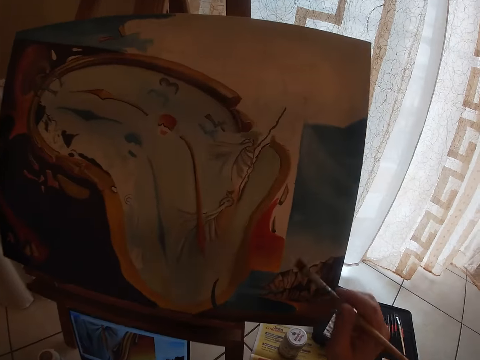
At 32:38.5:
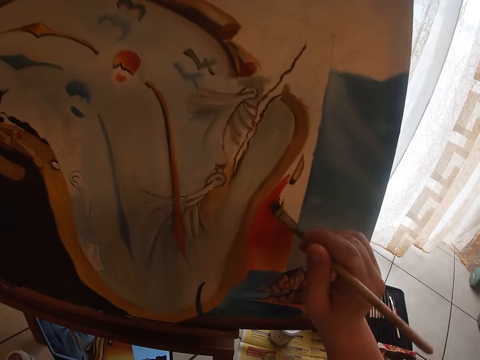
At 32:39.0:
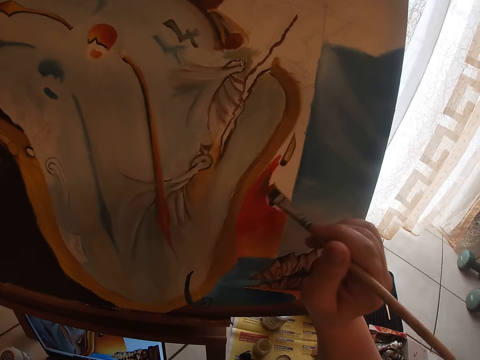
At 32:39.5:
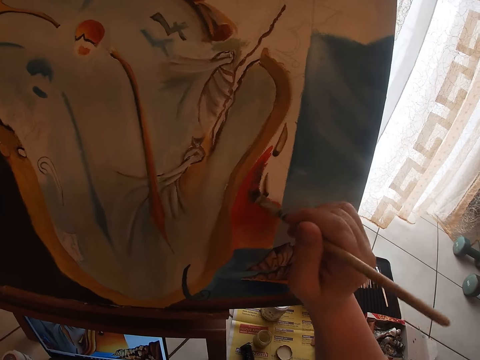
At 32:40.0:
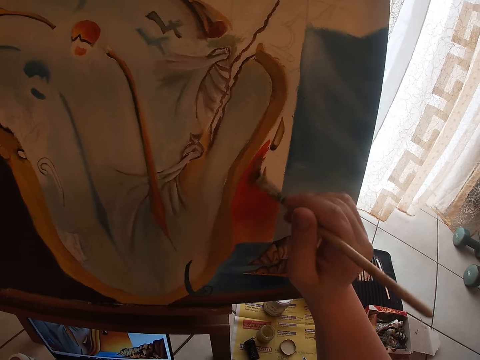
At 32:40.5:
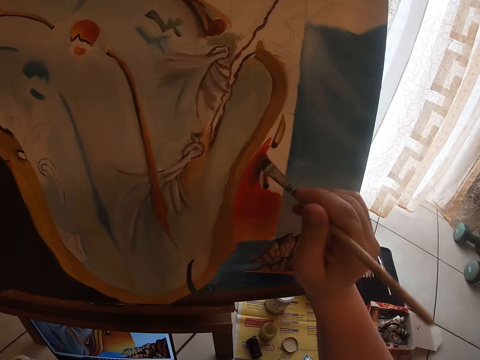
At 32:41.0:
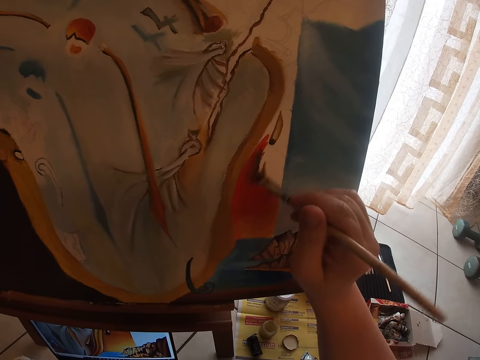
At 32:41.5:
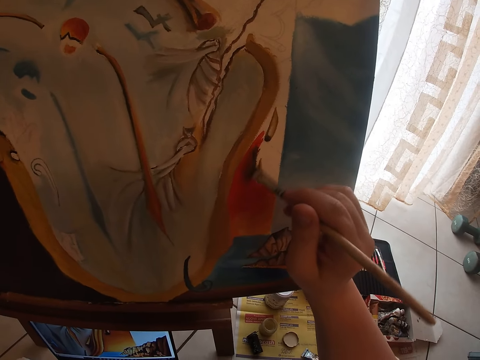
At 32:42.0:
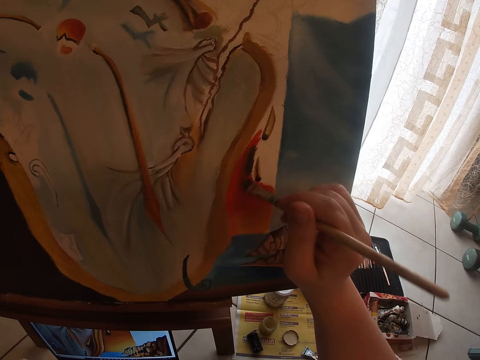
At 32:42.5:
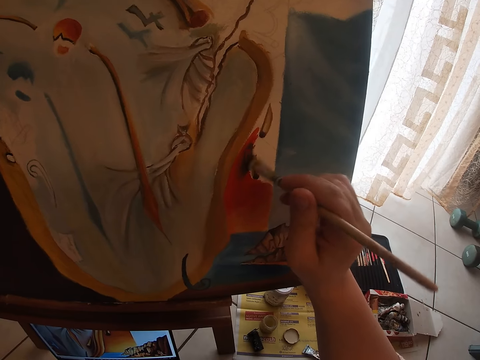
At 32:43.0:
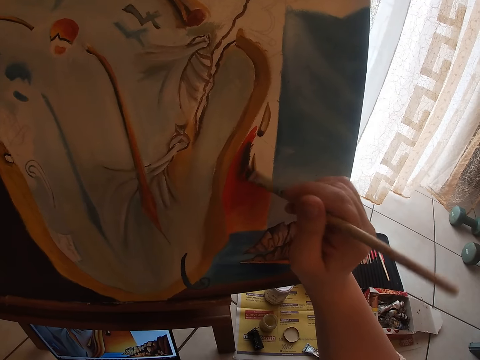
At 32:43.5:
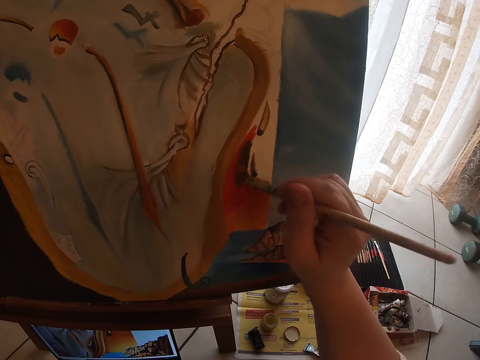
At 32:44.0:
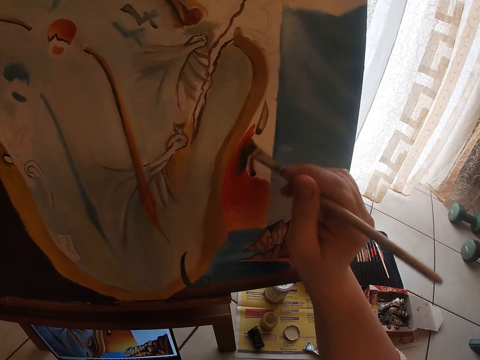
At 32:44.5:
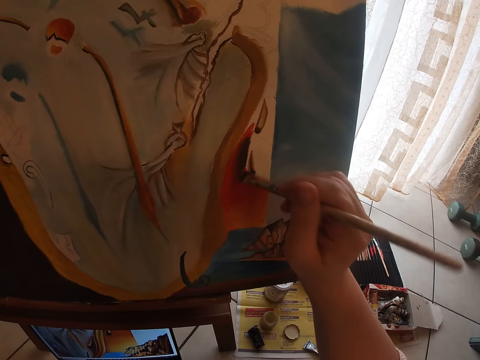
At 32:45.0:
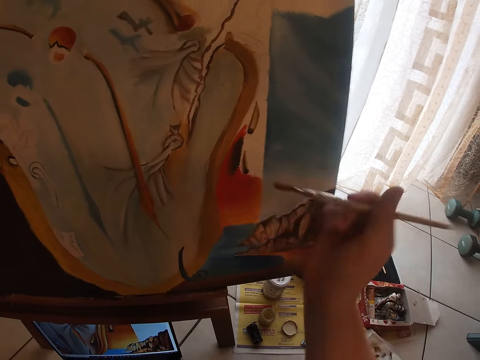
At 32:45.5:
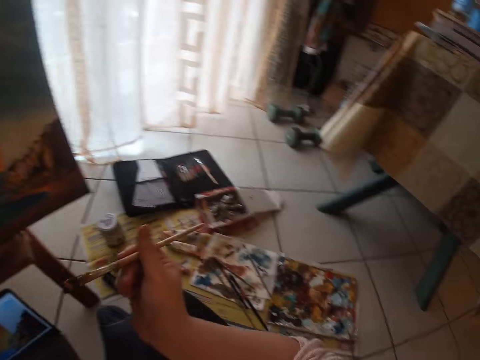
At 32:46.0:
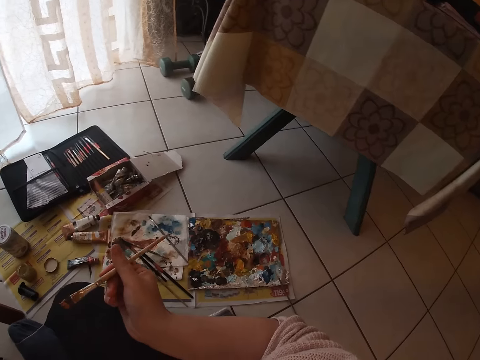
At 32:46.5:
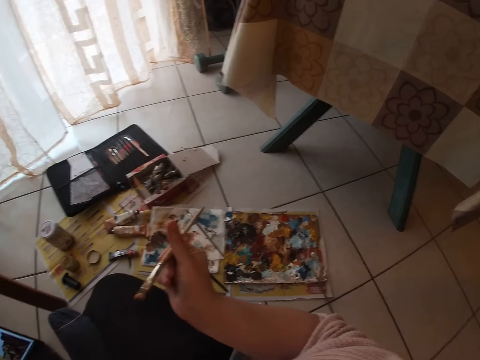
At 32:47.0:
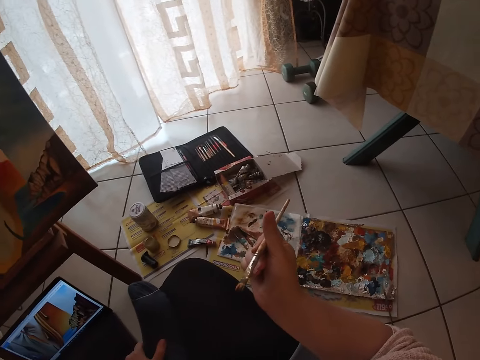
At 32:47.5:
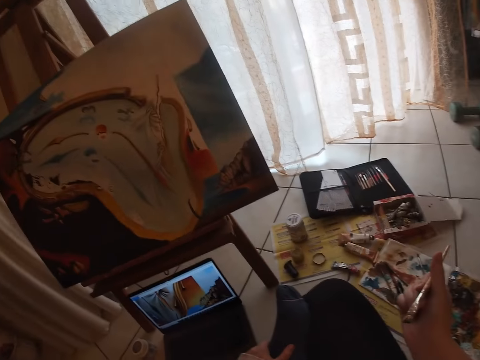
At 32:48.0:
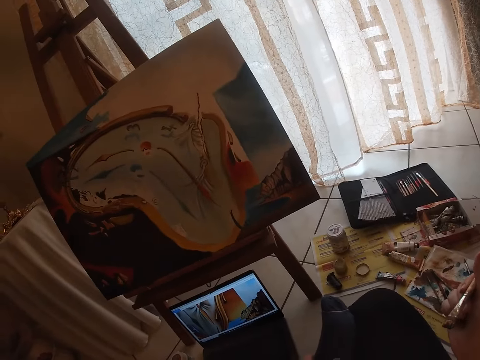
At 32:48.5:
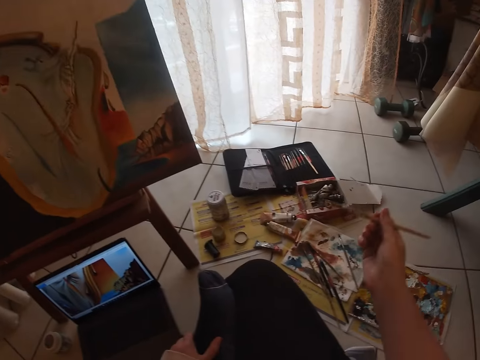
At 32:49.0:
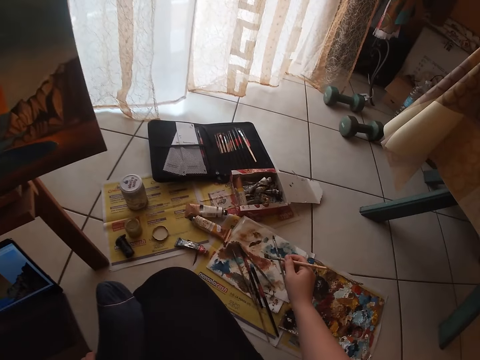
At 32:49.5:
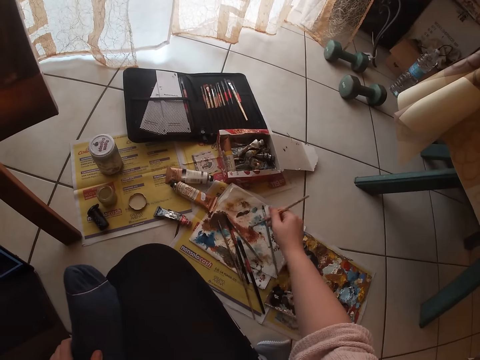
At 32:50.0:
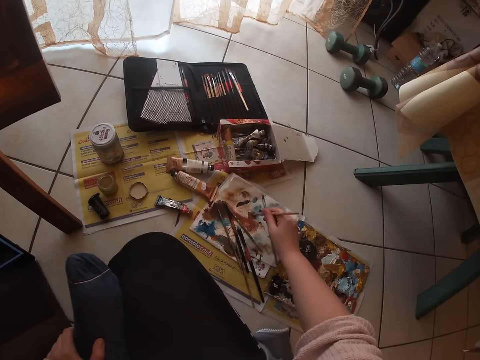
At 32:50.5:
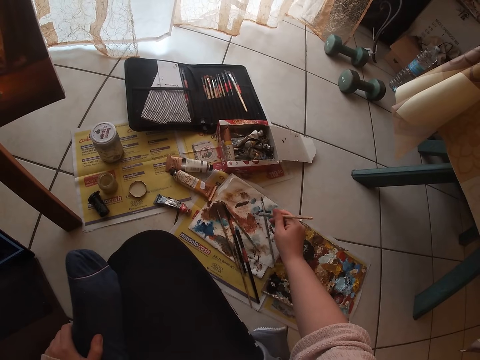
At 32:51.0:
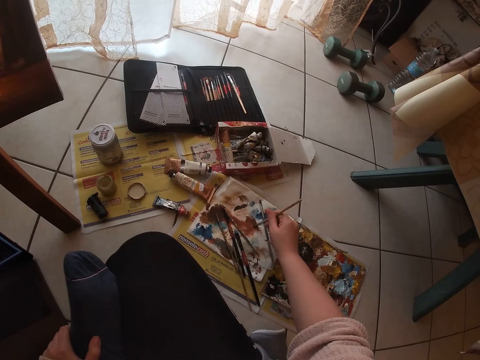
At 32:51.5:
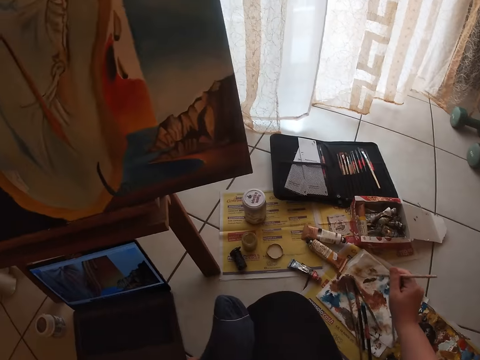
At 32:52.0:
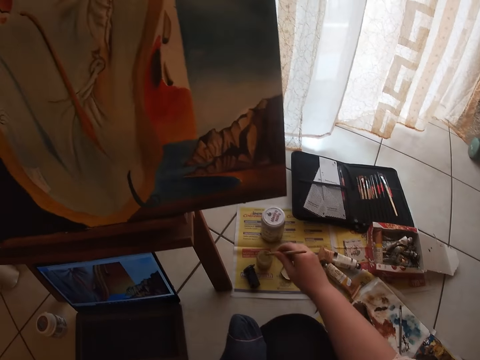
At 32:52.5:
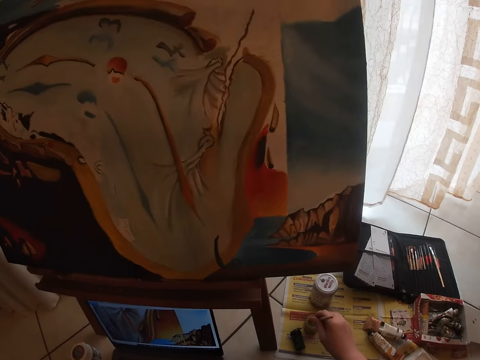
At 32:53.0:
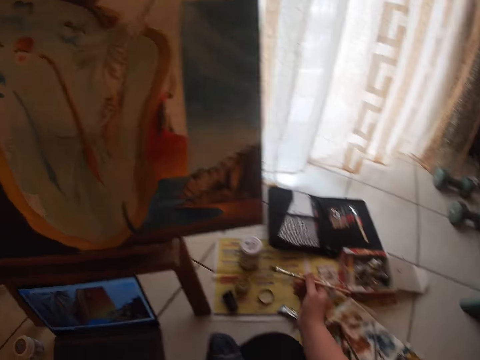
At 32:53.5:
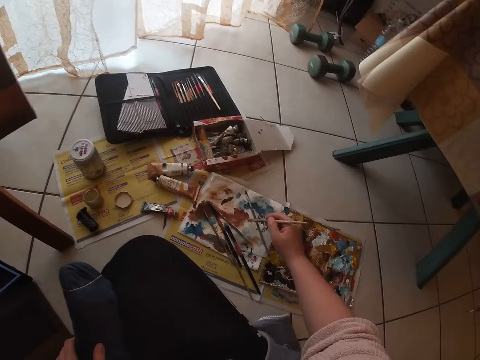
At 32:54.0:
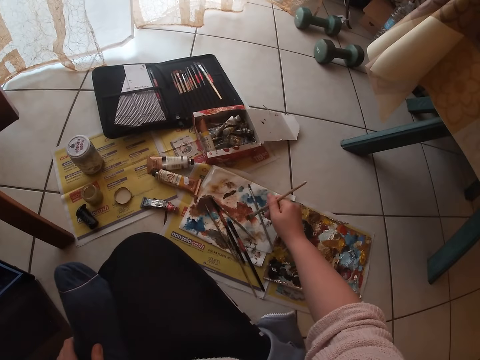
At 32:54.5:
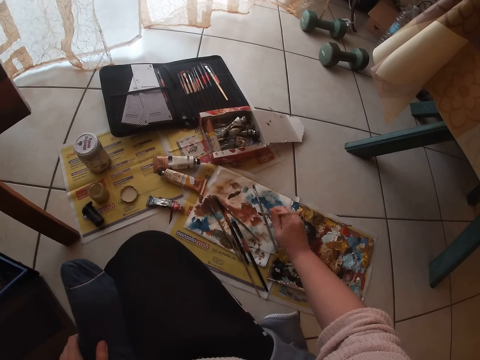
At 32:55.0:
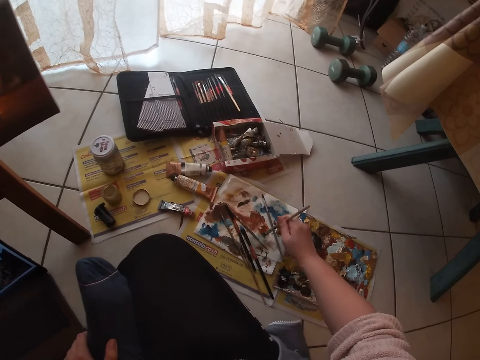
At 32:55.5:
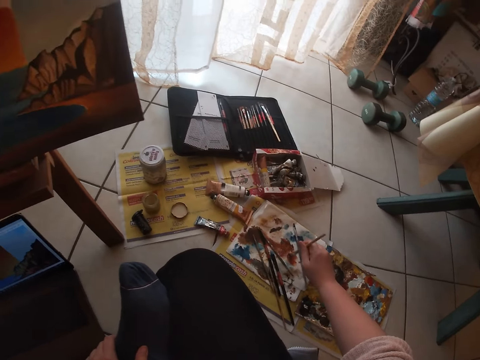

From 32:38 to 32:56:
The camera wearer paints on the canvas. They stop painting the picture. They clean the sable brush on the paper on the floor. They dip the brush in the painting palette. They dip the sable brush into a container of water on the floor. They clean the sable brush on the paper on the floor. They dip the brush in the painting palette.

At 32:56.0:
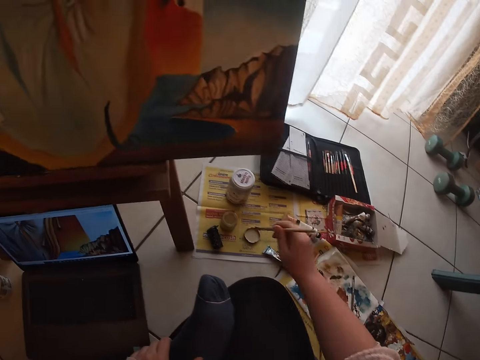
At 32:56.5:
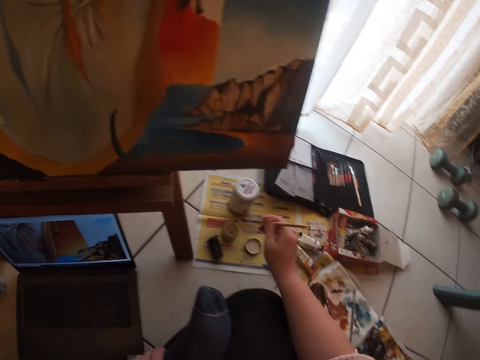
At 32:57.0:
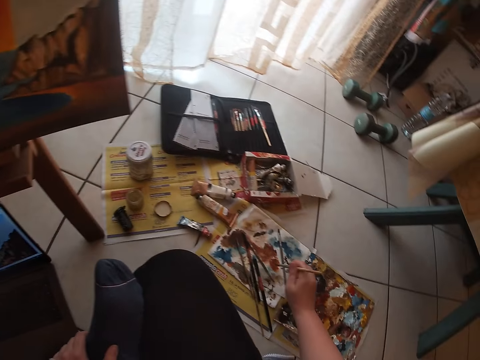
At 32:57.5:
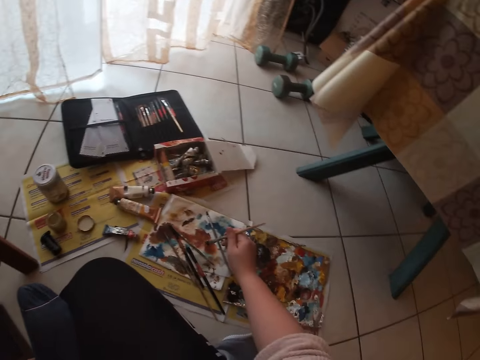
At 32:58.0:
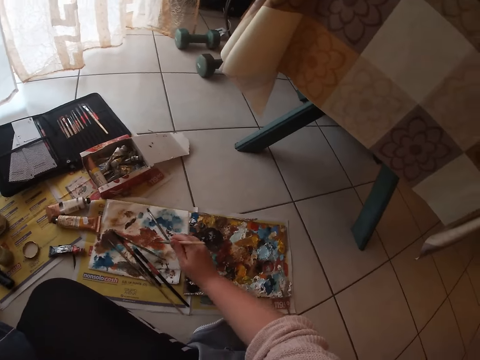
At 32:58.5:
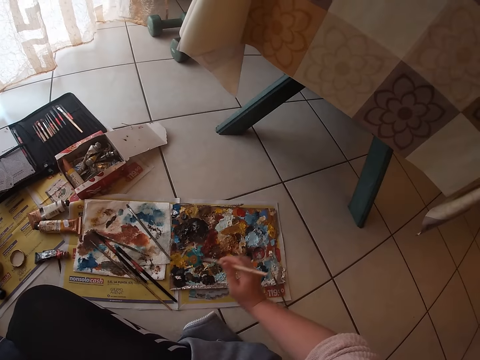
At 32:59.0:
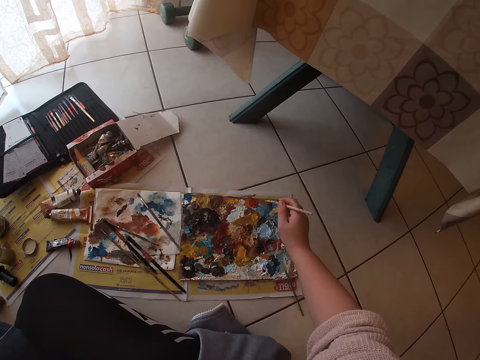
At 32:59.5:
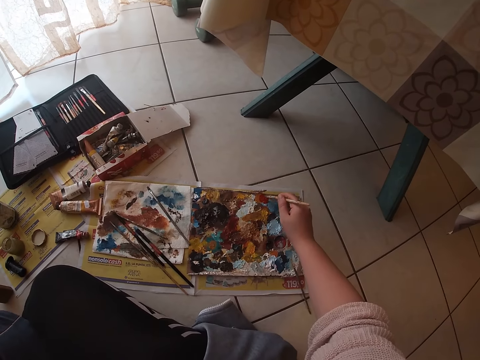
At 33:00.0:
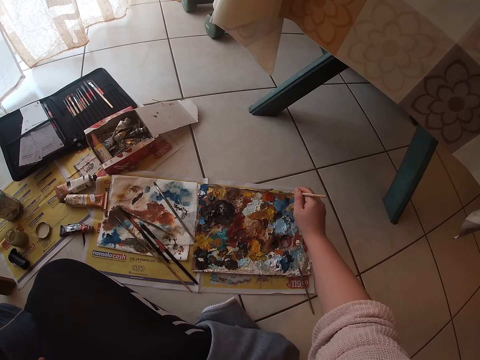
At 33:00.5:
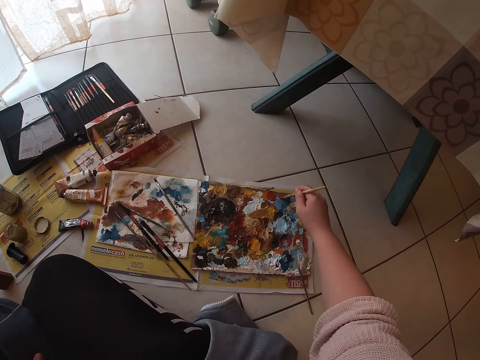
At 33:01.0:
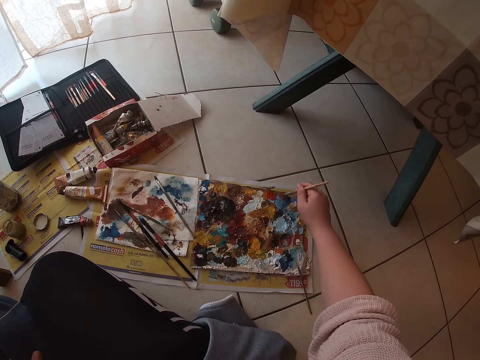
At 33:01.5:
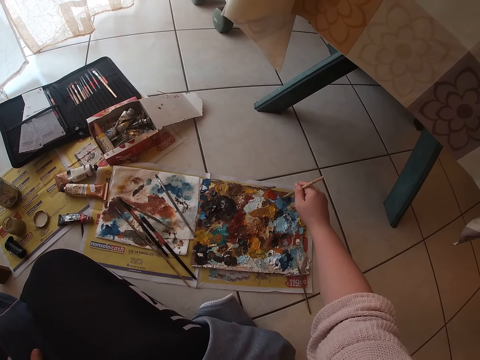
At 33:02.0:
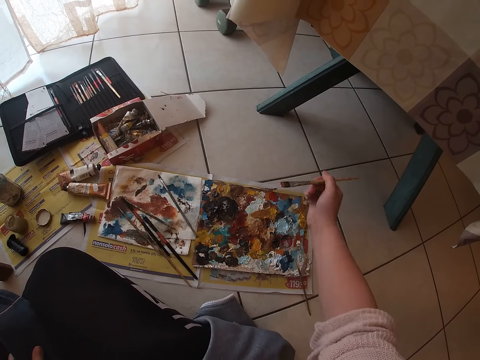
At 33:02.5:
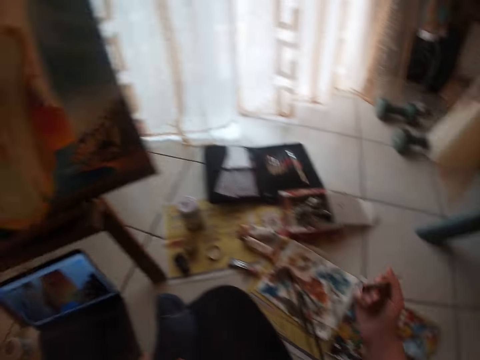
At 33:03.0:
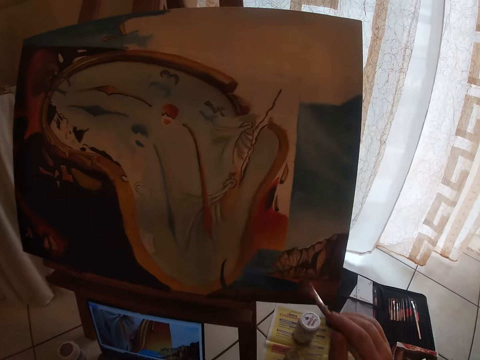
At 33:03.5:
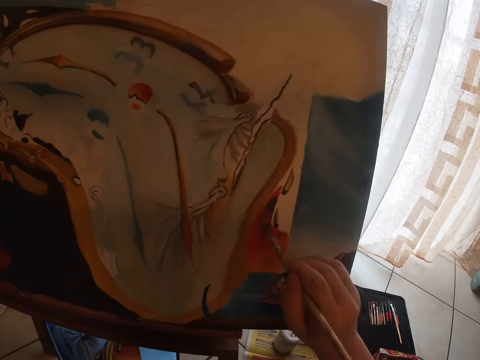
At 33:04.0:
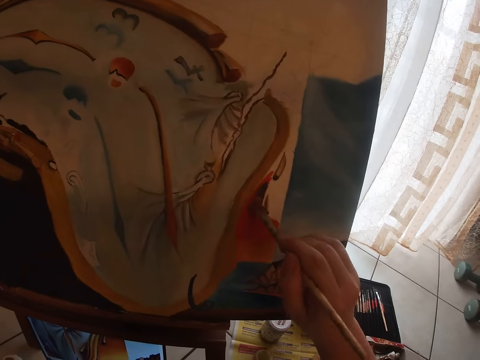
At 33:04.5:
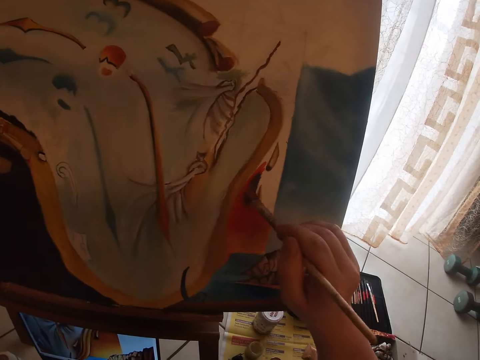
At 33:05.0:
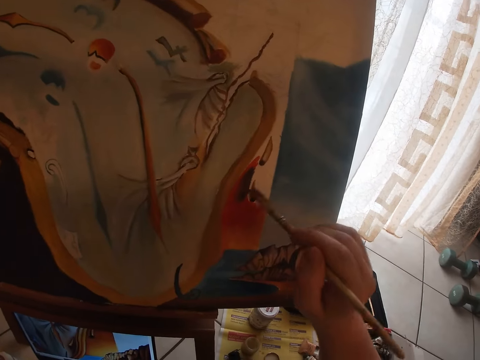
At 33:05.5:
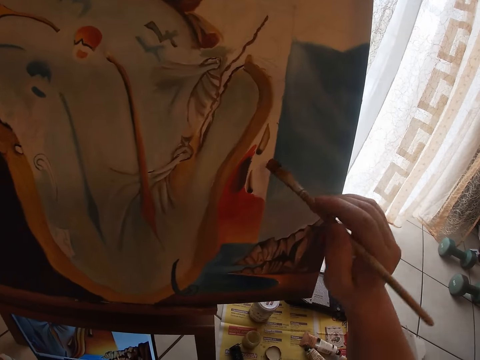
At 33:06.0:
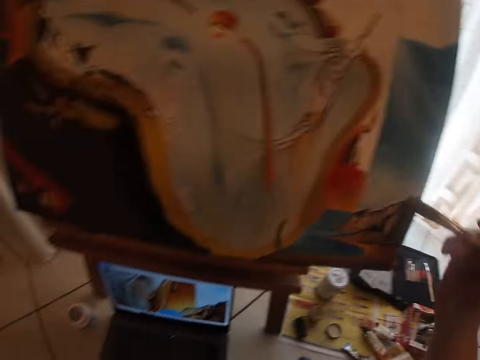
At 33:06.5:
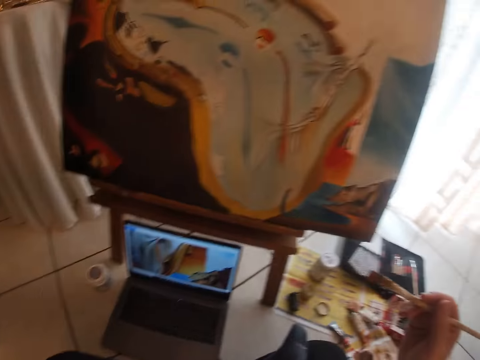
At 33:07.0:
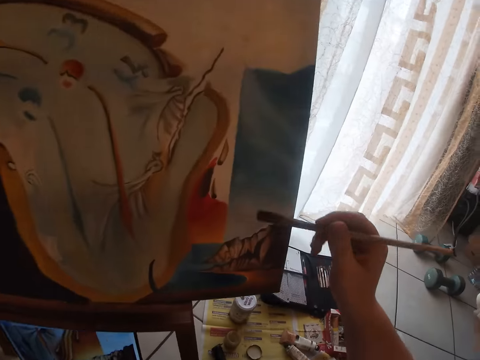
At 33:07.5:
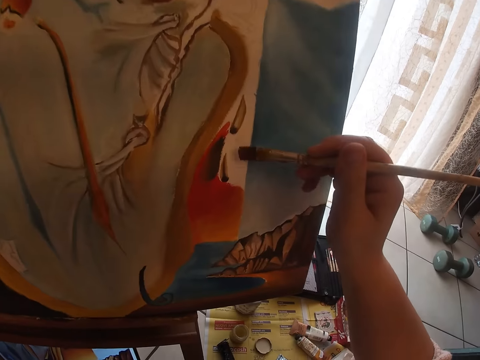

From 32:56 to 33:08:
The camera wearer dips the sable brush into a container of water on the floor. They clean the sable brush on the paper on the floor. They dip the brush in the painting palette. They dab paint on the palettes with the sable brush. They paint on the canvas.
